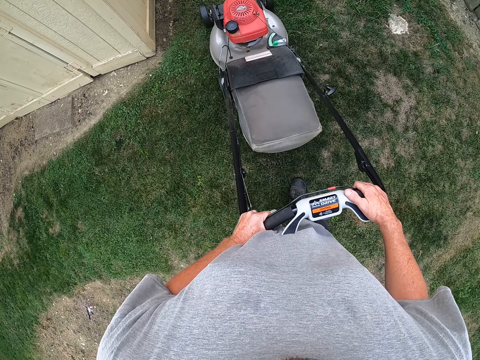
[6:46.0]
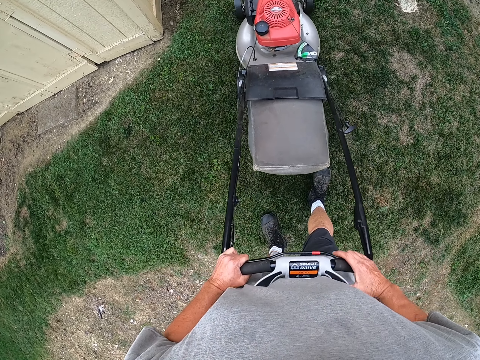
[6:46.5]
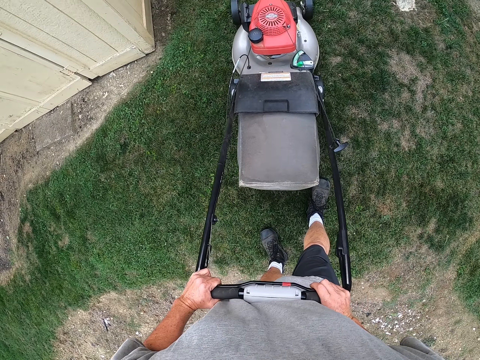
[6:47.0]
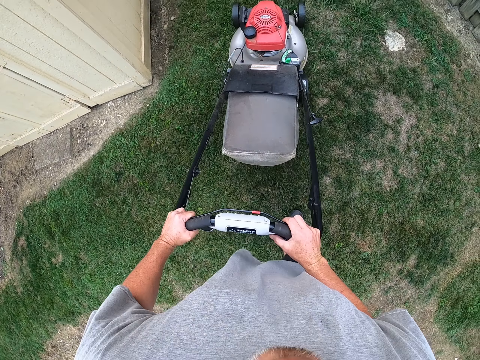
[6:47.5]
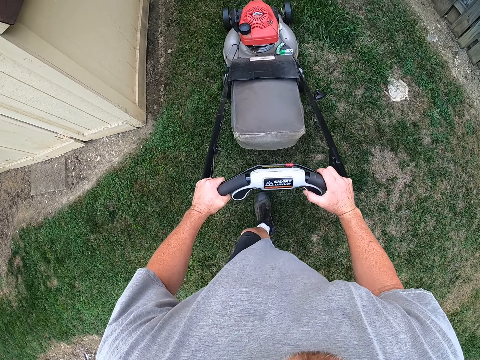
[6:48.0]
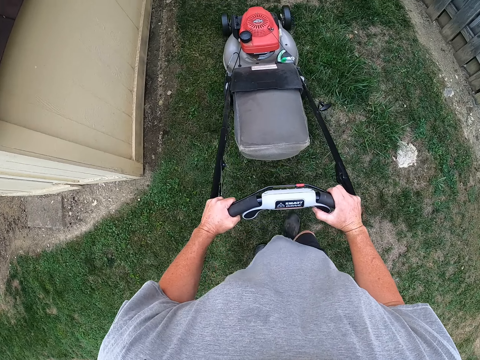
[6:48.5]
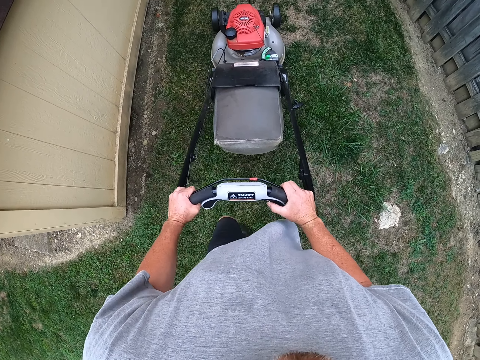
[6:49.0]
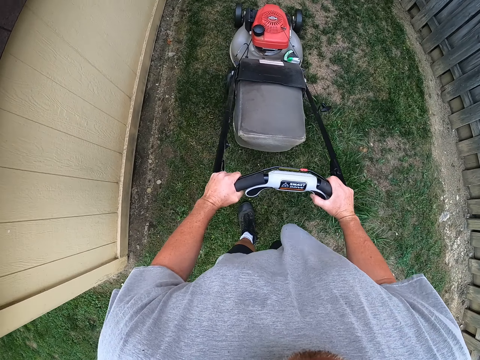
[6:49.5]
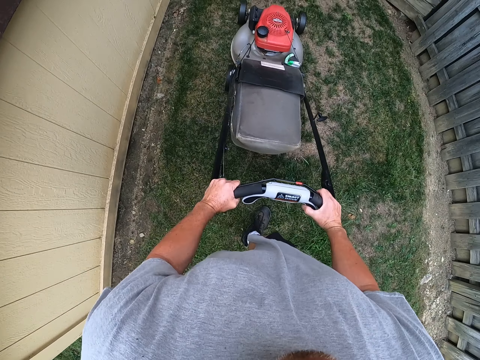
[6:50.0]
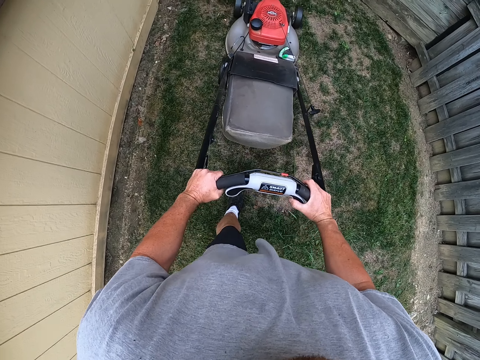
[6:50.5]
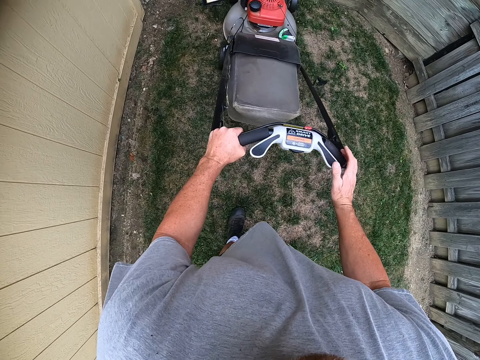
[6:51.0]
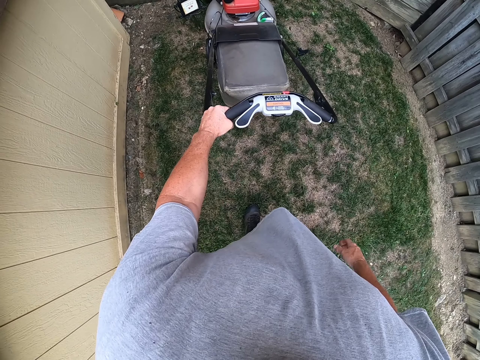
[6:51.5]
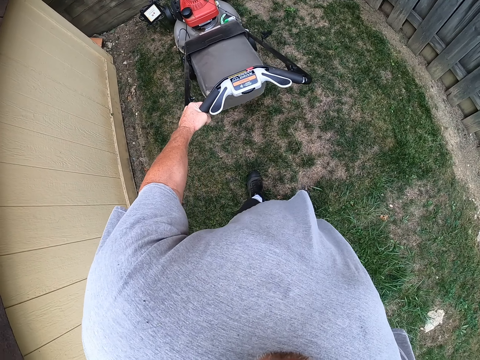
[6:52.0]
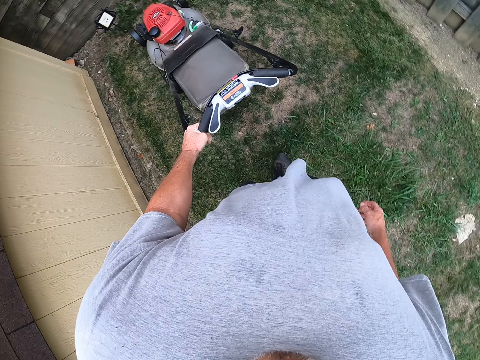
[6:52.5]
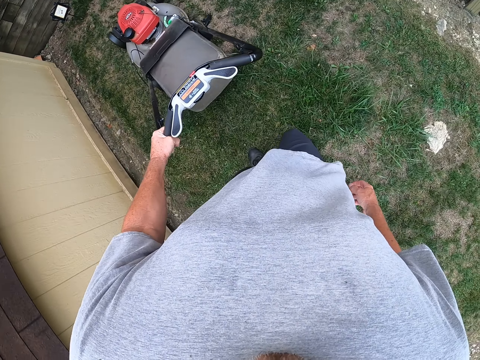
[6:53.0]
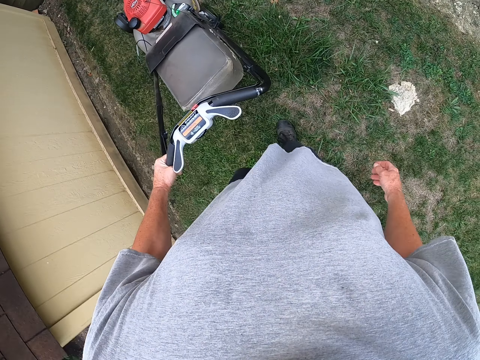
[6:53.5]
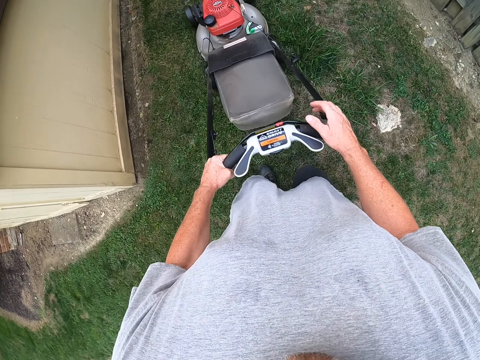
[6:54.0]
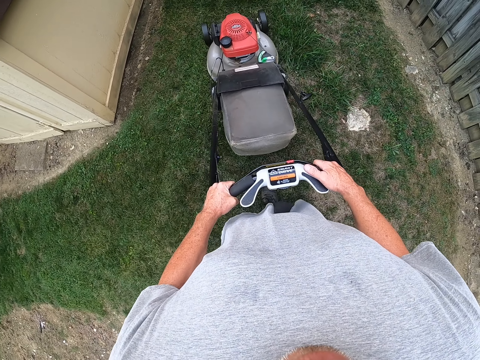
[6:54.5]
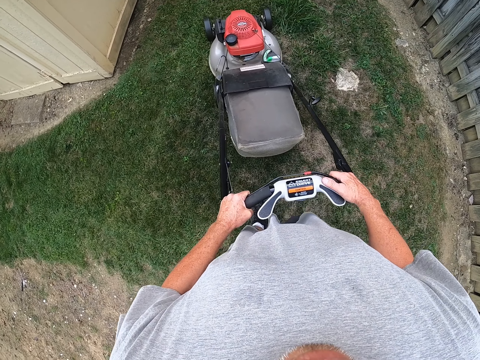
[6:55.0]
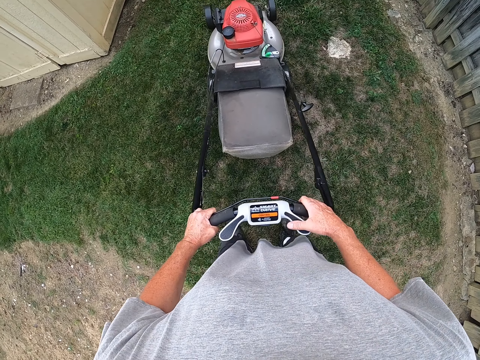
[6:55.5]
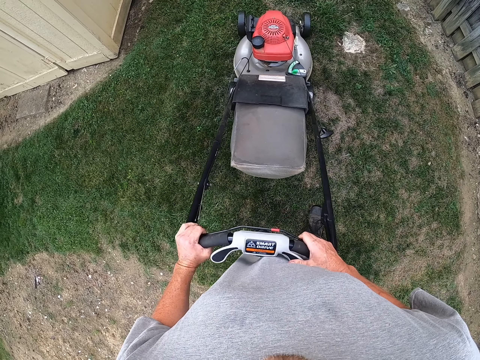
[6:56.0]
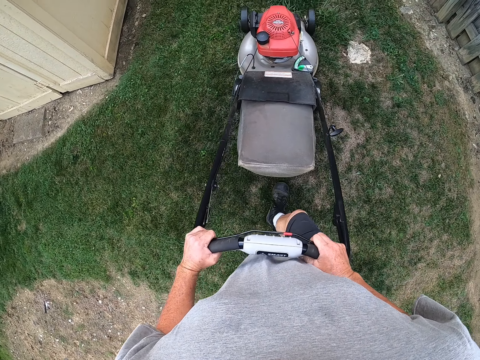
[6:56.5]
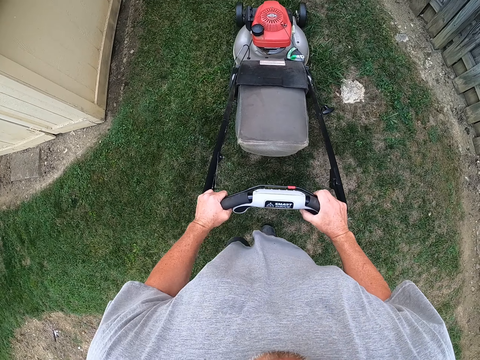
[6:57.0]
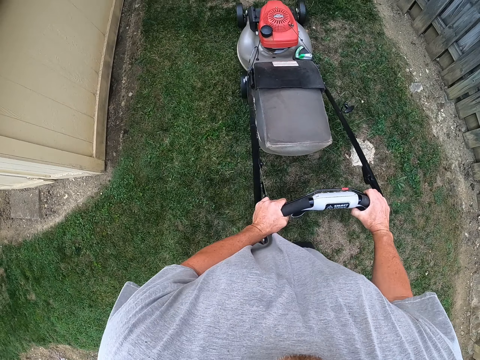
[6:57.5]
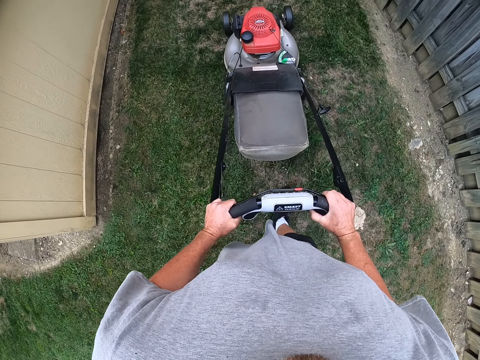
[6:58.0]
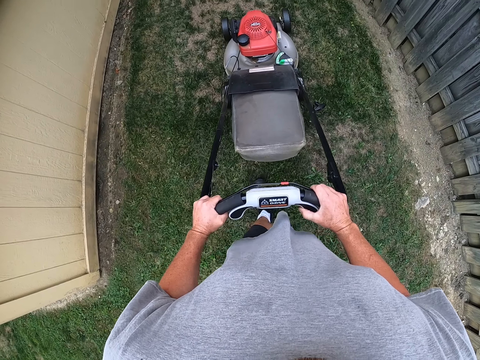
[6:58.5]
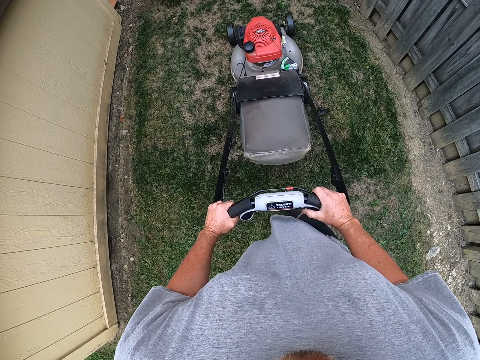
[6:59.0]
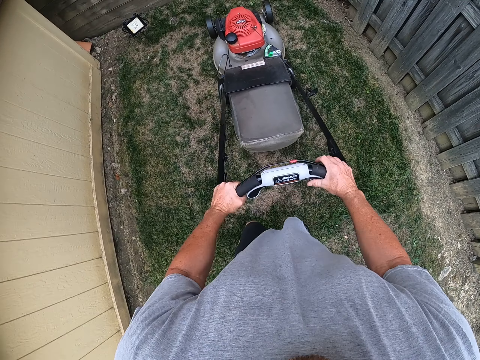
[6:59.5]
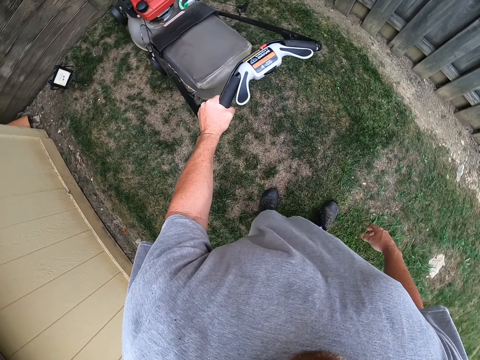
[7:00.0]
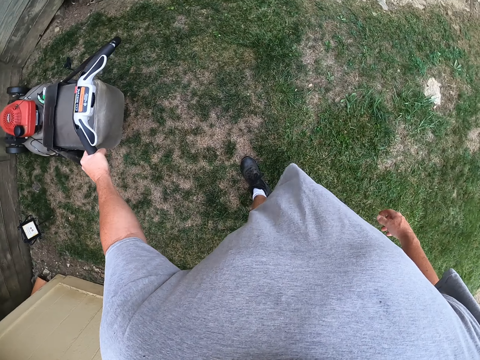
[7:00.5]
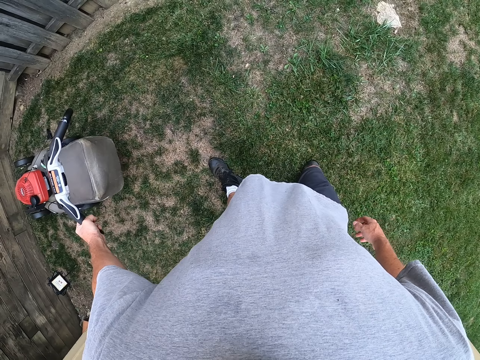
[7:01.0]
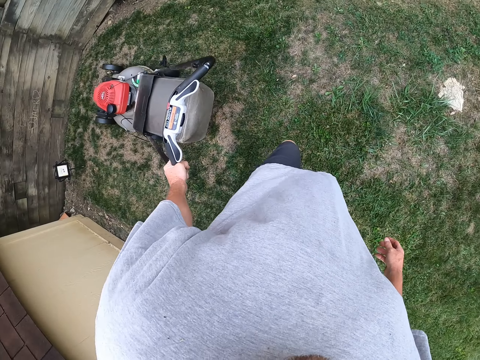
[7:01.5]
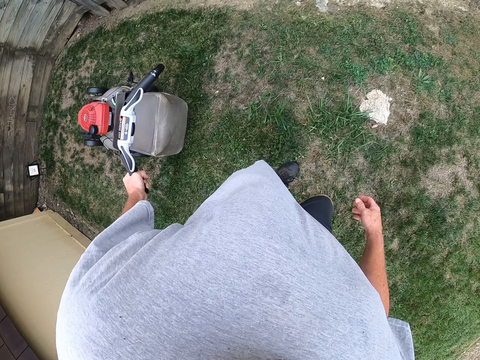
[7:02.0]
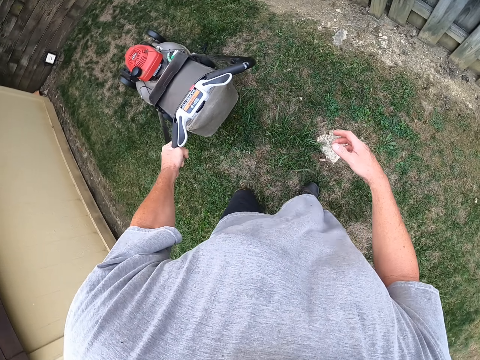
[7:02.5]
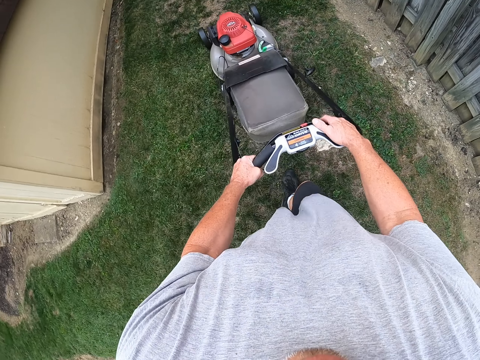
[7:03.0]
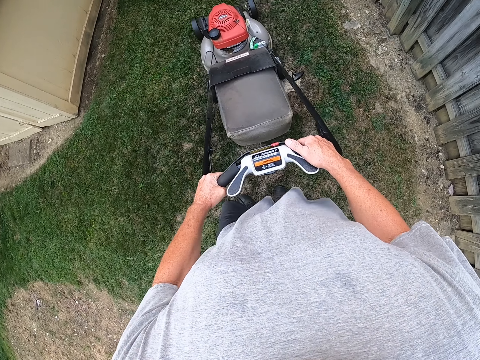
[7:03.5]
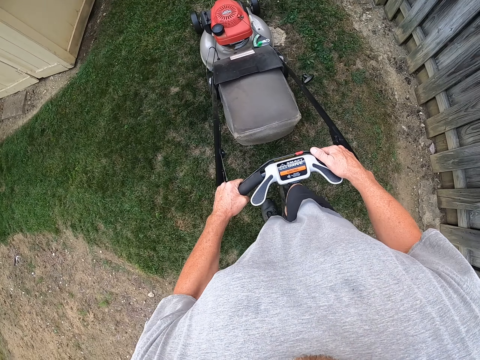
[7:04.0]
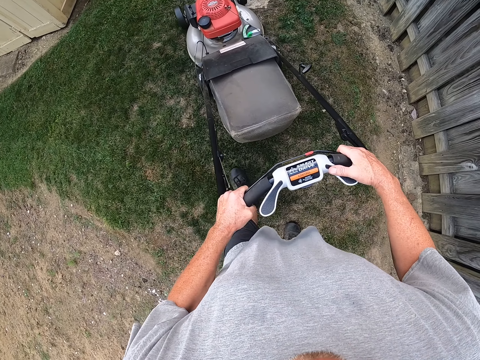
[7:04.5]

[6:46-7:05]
The camera wearer places their hand on the mower. They pull the mower. They push the mower. They pull the mower. They pull the mower again. They push the mower. They move their hand from the mower. They pull the mower.

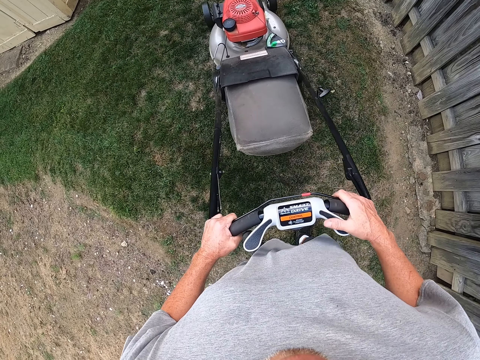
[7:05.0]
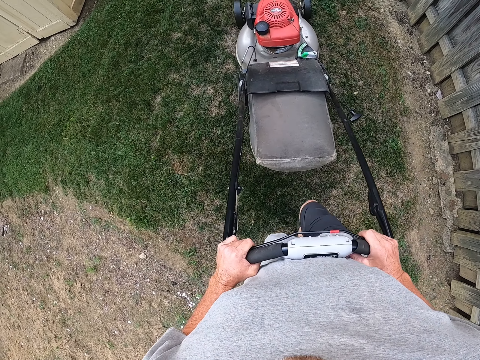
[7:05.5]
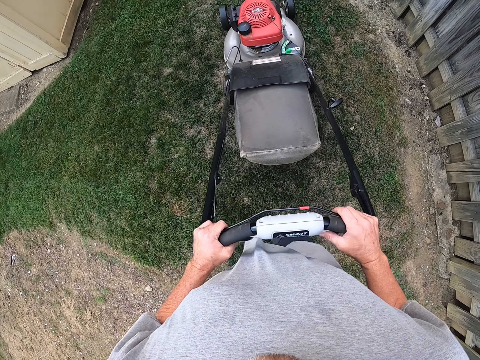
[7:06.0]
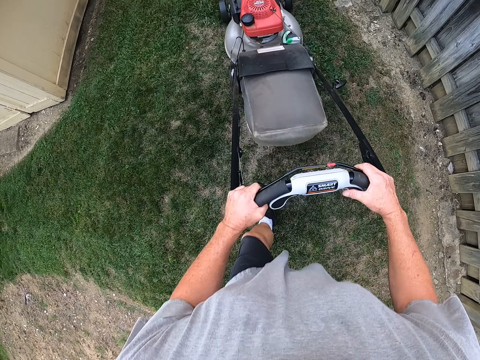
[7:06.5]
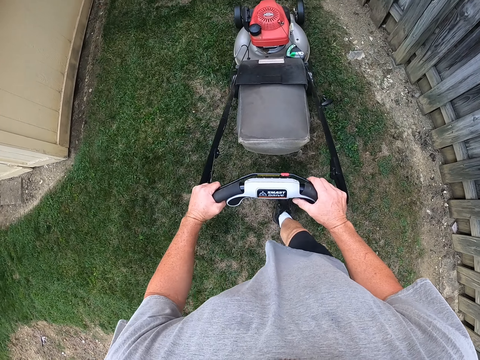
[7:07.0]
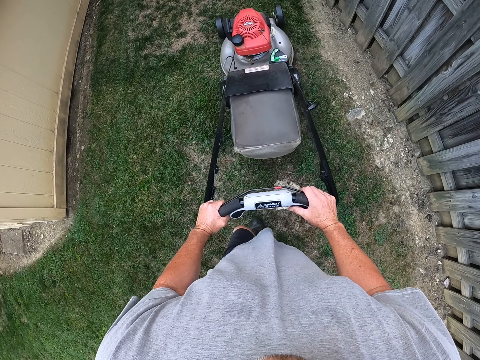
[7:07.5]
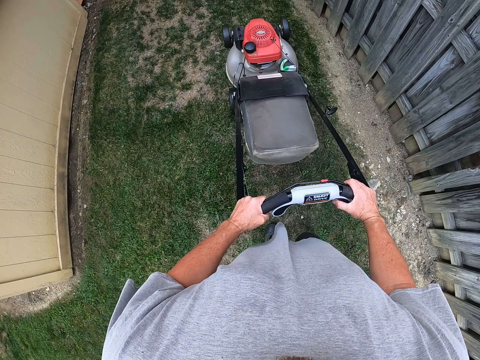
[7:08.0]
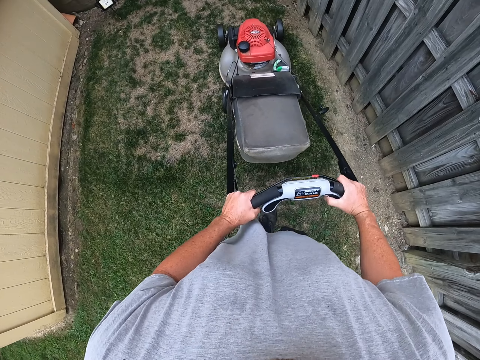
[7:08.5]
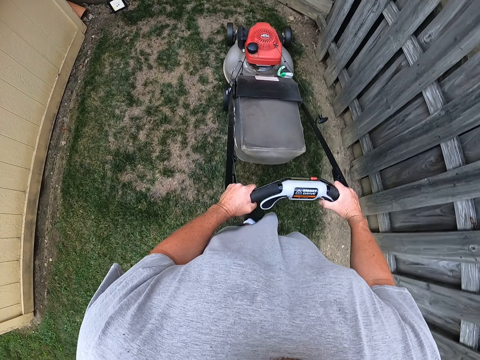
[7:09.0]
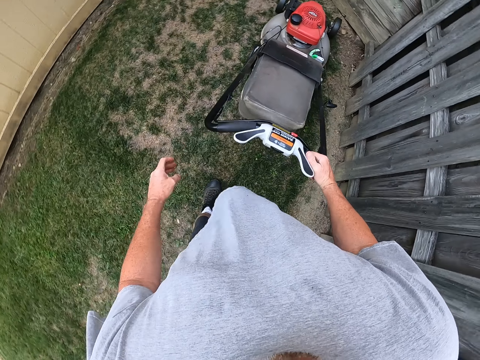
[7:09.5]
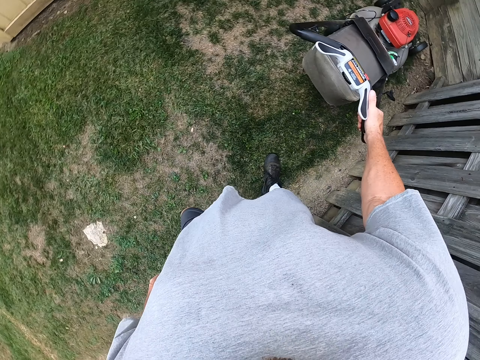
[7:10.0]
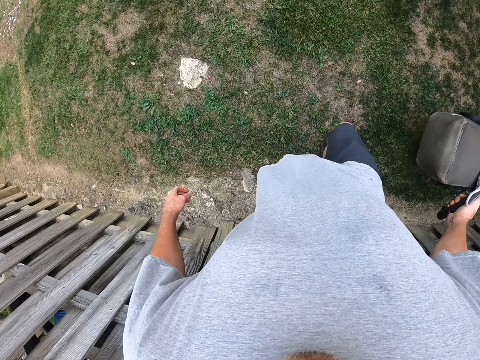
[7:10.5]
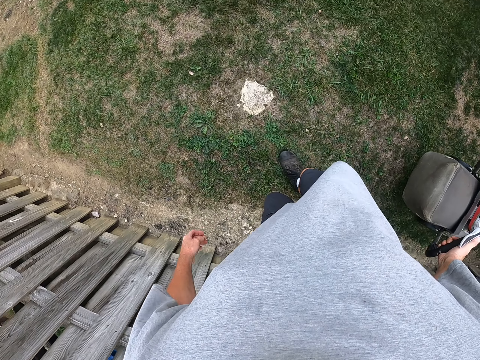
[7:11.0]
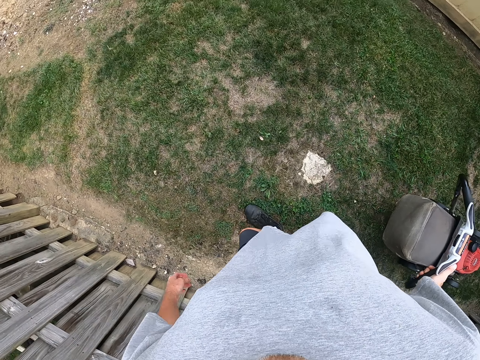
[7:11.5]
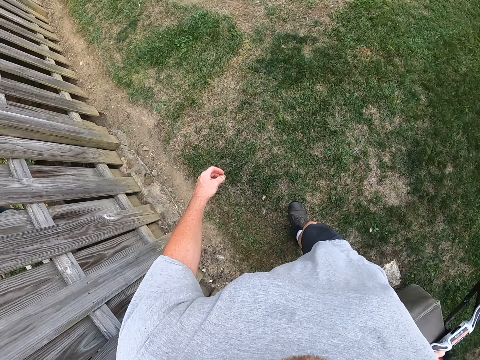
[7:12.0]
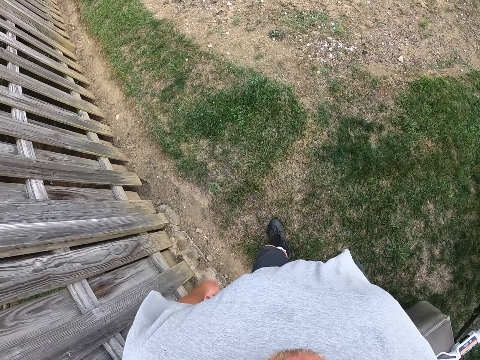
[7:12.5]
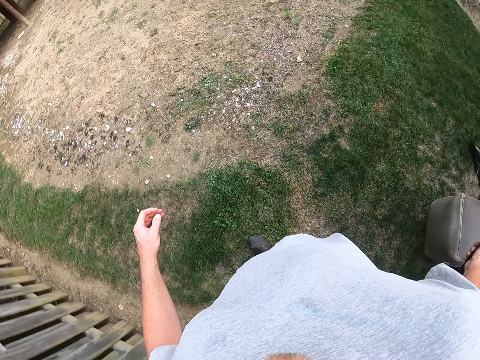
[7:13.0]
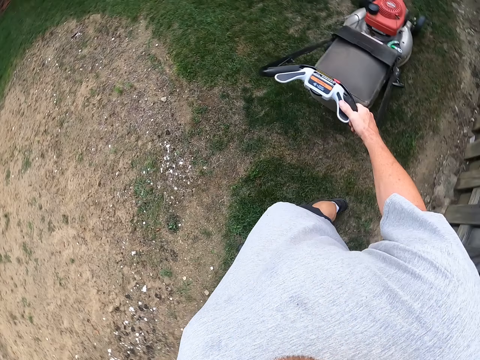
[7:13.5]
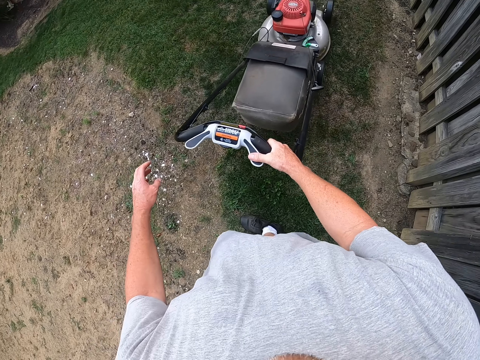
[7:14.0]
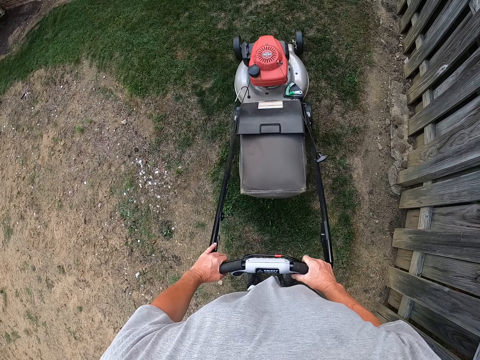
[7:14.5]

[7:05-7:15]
The camera wearer pushes the mower. They move their left hand from the mower. They pull the mower.
